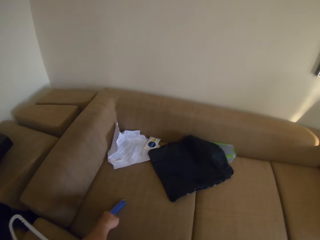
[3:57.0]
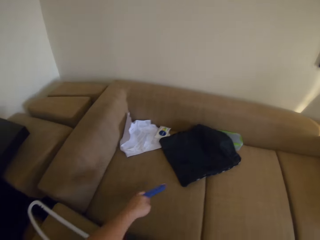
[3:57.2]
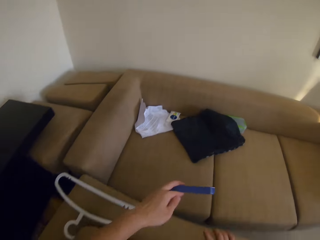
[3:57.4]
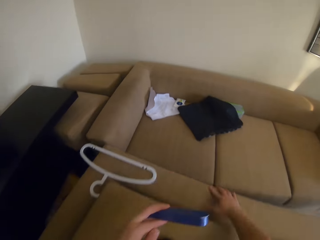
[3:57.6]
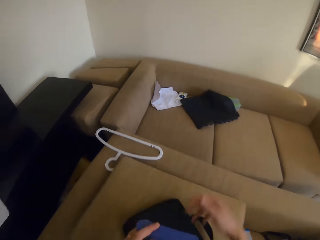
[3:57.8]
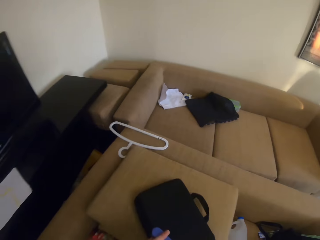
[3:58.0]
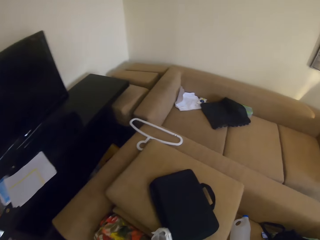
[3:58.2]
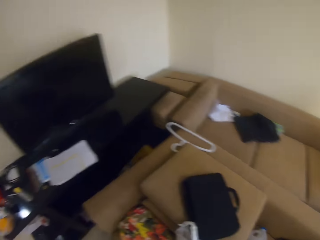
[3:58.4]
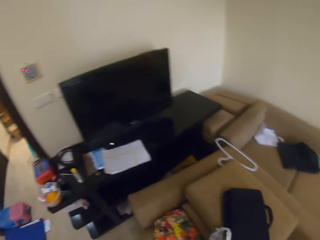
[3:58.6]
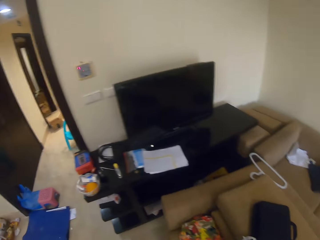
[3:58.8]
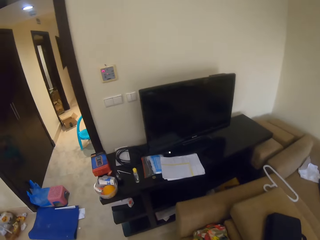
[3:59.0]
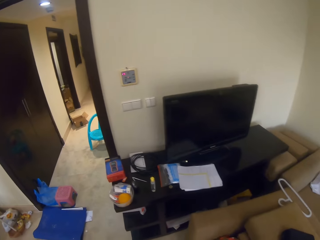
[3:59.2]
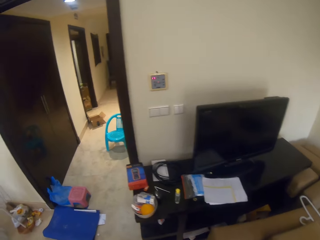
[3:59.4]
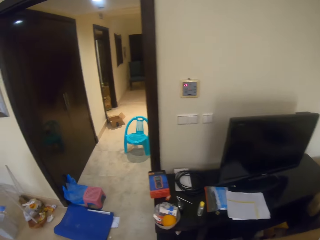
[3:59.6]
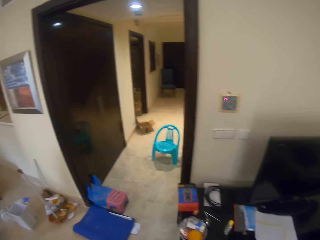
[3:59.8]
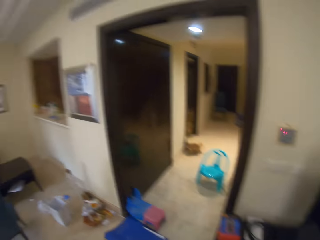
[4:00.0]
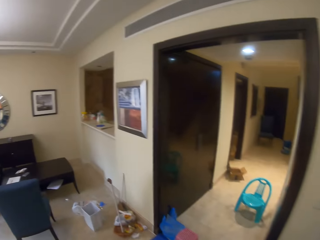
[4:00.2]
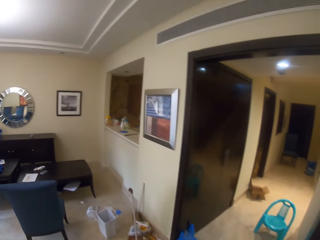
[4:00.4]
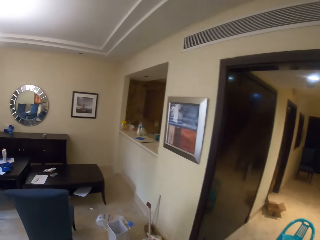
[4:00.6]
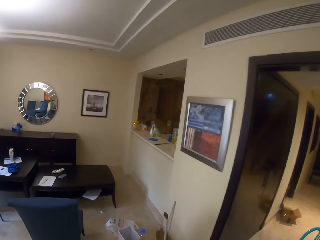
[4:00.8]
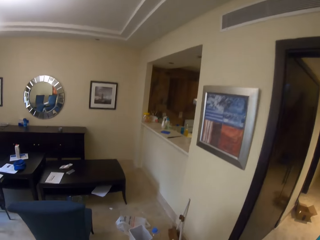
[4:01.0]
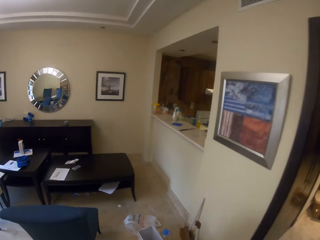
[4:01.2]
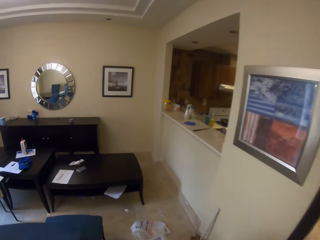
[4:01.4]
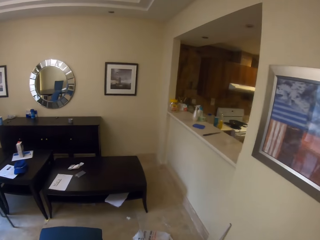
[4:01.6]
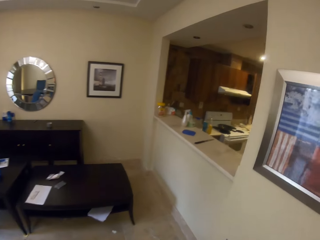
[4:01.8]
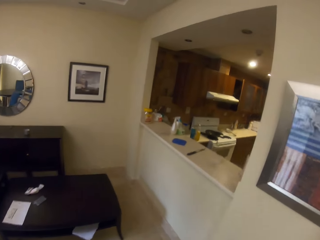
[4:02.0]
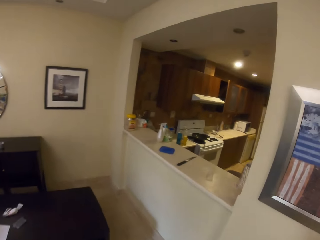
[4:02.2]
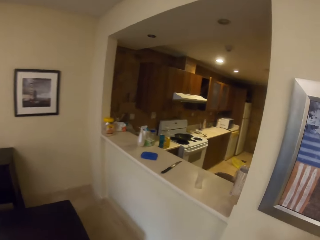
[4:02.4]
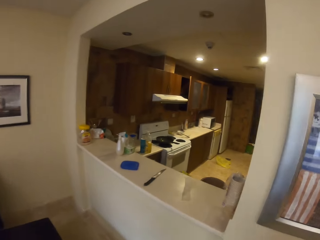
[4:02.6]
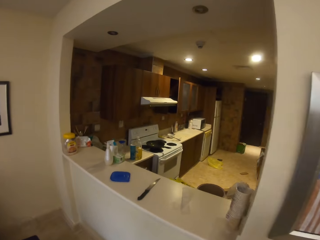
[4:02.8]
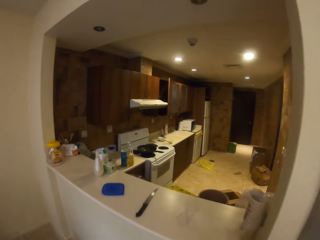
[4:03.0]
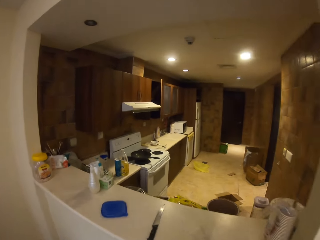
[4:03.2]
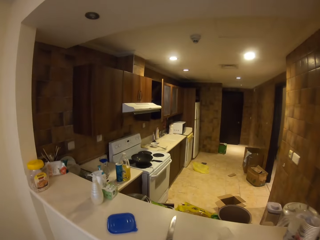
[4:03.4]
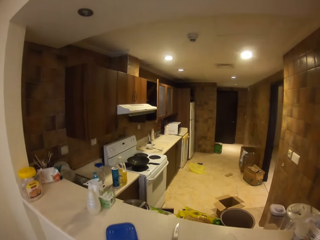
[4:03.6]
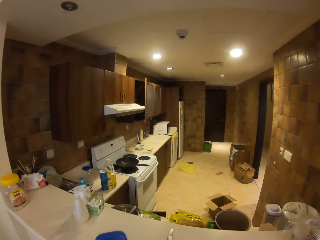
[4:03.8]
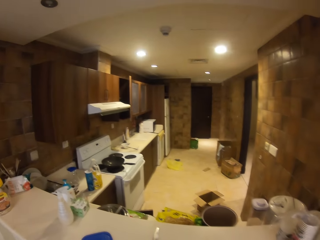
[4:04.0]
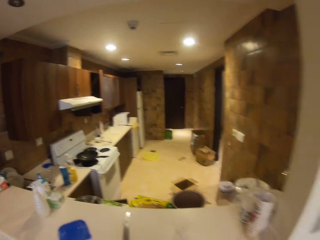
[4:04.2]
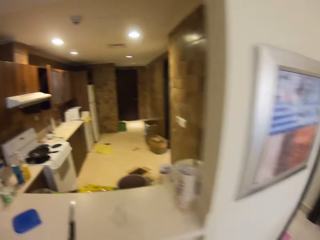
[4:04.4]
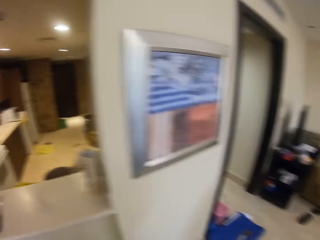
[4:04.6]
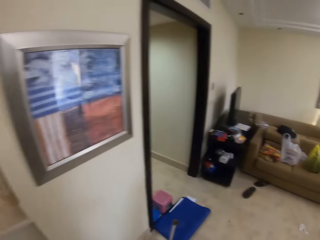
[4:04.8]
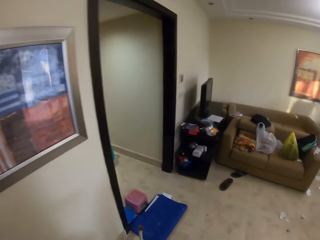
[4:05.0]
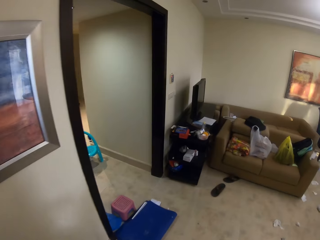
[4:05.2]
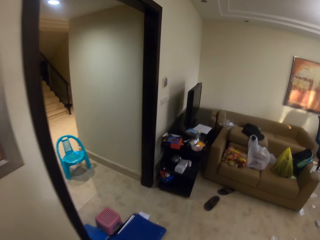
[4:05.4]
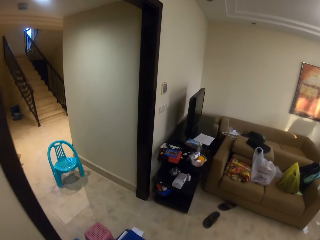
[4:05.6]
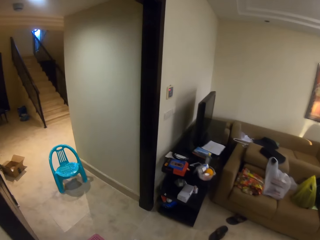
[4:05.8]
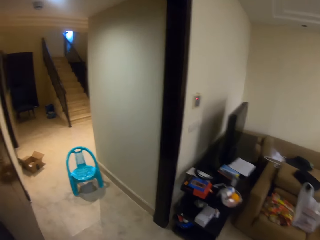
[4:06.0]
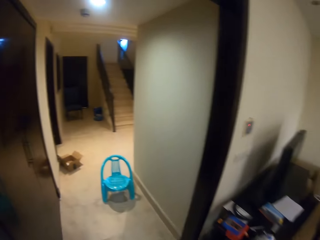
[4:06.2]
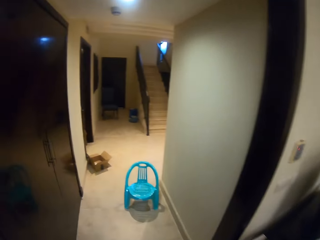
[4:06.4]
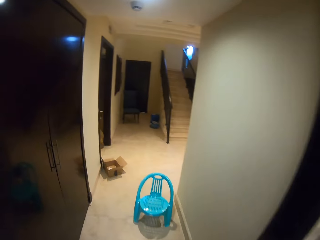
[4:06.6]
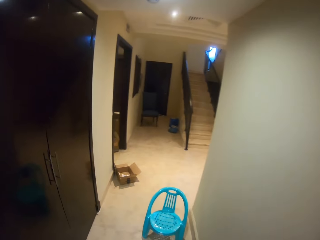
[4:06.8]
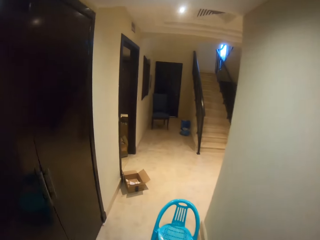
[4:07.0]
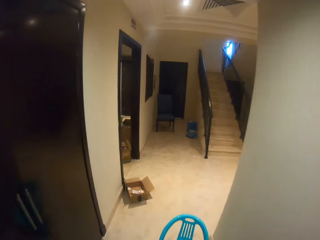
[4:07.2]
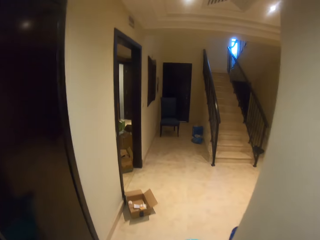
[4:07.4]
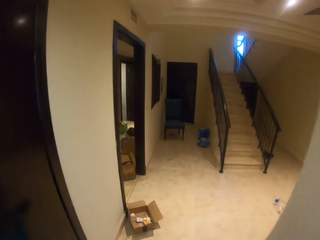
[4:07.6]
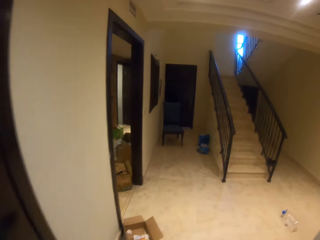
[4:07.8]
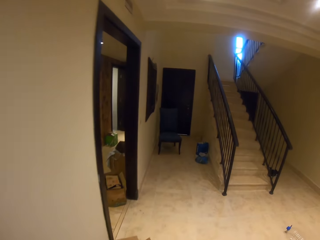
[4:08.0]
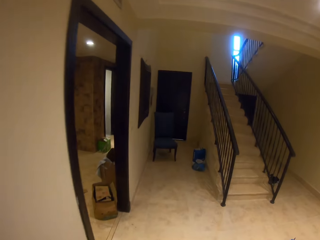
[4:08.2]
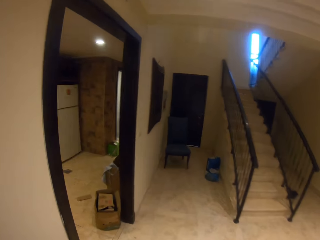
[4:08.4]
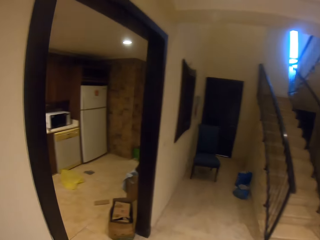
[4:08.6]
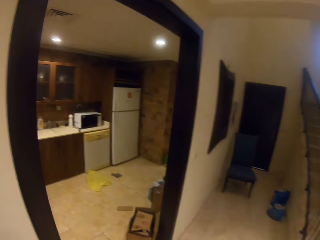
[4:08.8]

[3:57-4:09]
The camera wearer picks up a spectacle pouch. They turn left, walk forward, turn left and walk to the kitchen window. They turn right, walk forward, turn left and walk forward.

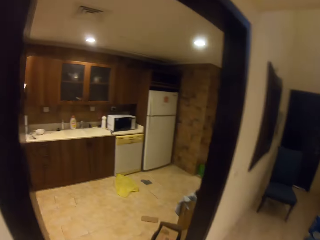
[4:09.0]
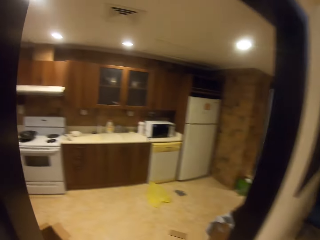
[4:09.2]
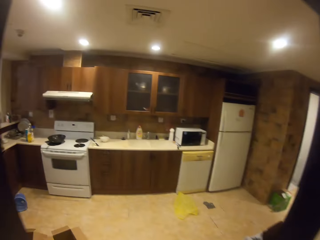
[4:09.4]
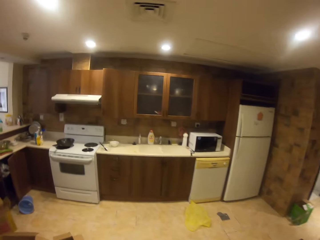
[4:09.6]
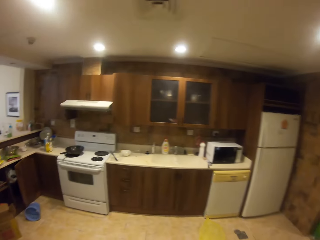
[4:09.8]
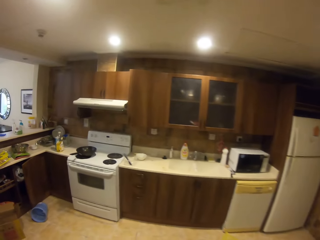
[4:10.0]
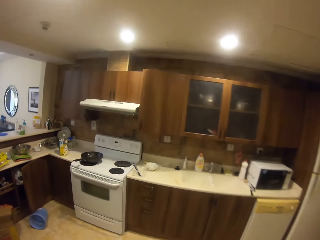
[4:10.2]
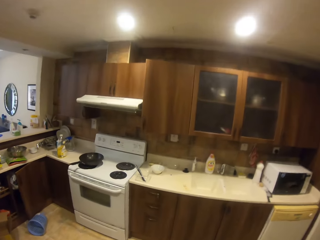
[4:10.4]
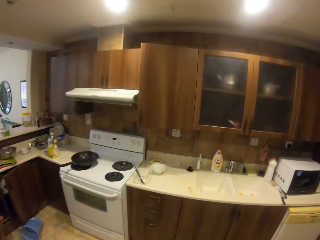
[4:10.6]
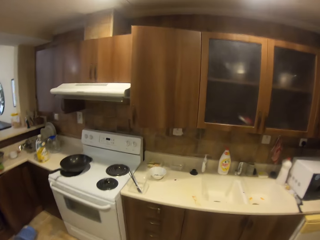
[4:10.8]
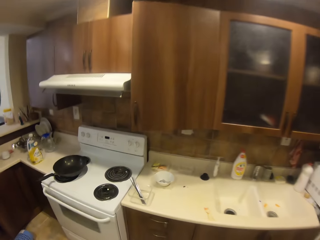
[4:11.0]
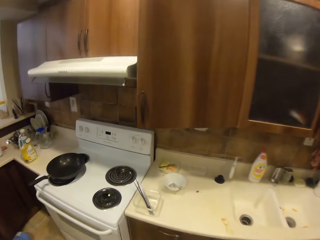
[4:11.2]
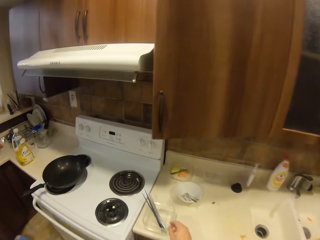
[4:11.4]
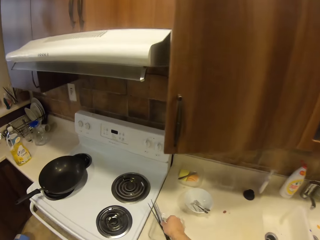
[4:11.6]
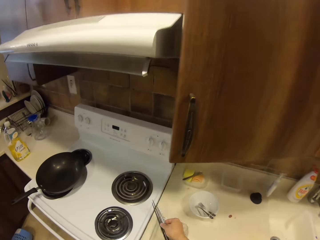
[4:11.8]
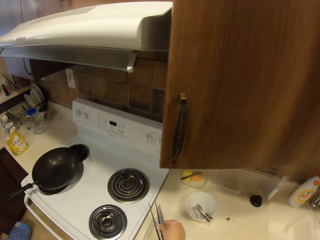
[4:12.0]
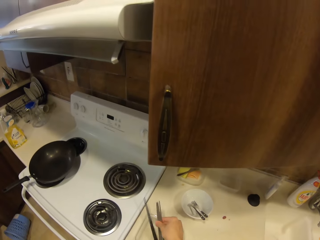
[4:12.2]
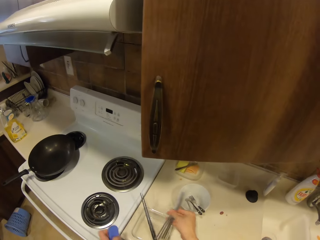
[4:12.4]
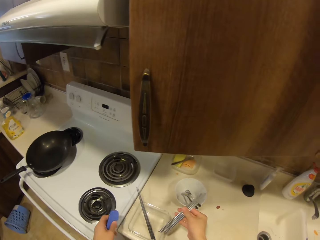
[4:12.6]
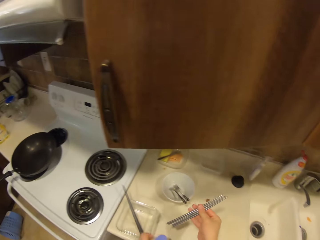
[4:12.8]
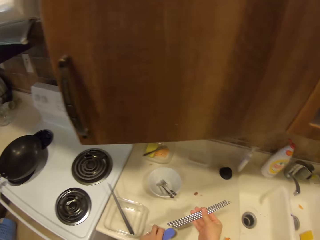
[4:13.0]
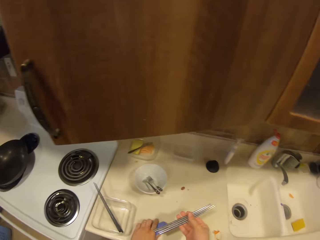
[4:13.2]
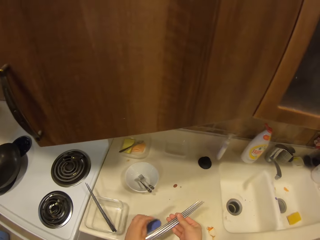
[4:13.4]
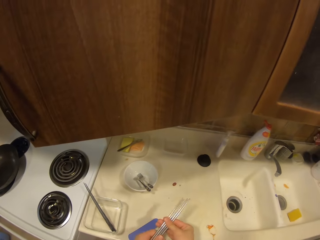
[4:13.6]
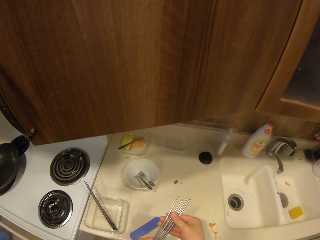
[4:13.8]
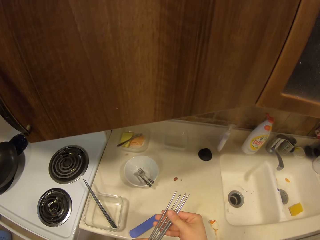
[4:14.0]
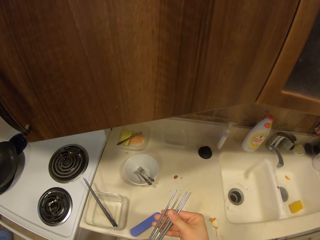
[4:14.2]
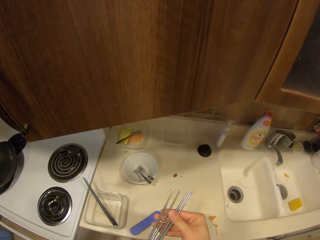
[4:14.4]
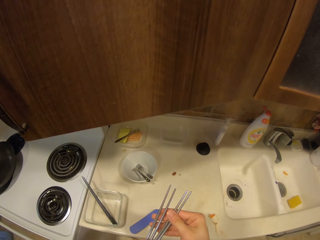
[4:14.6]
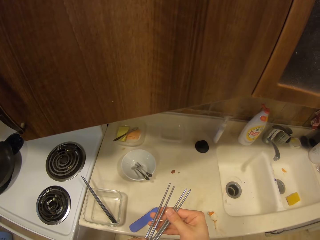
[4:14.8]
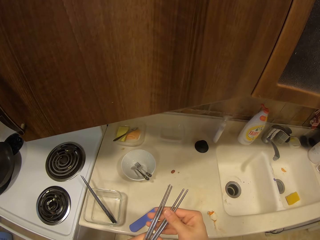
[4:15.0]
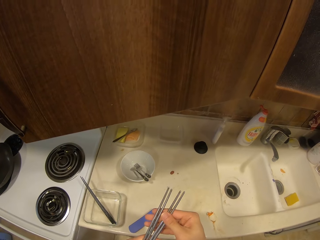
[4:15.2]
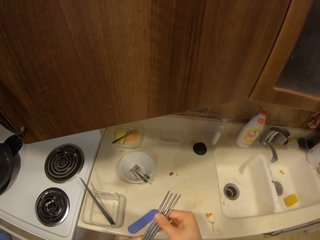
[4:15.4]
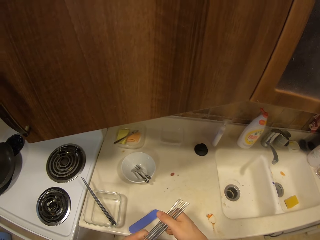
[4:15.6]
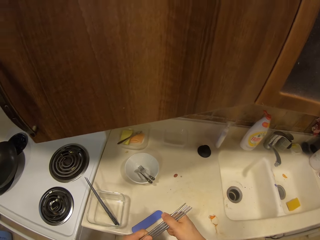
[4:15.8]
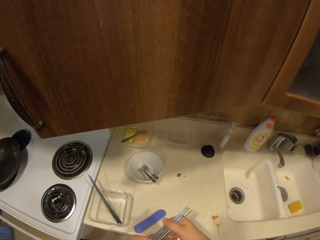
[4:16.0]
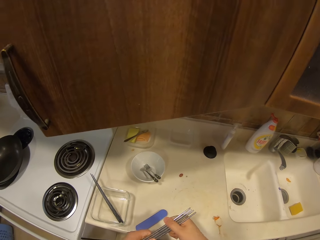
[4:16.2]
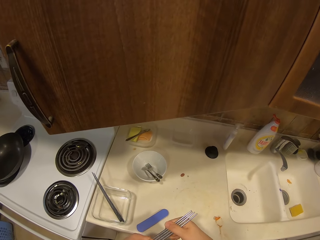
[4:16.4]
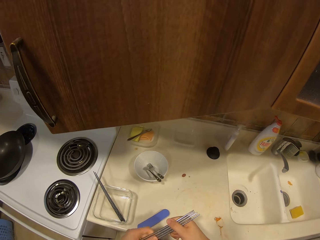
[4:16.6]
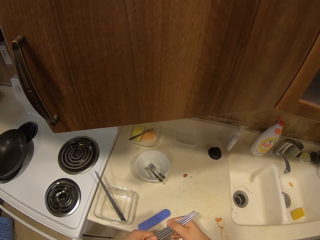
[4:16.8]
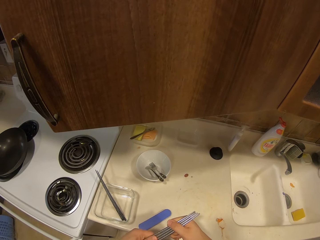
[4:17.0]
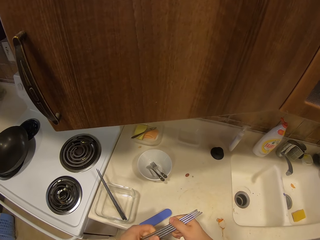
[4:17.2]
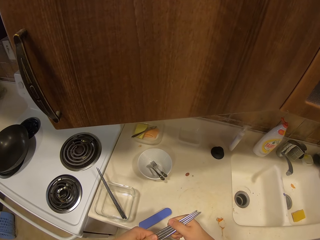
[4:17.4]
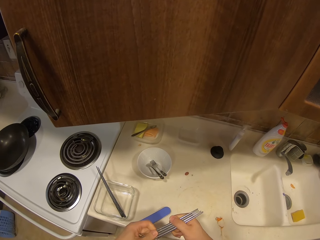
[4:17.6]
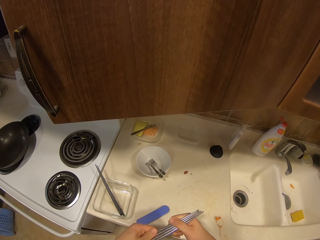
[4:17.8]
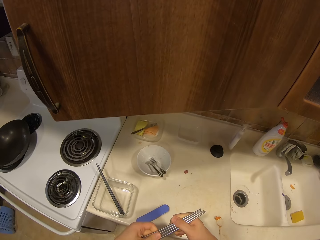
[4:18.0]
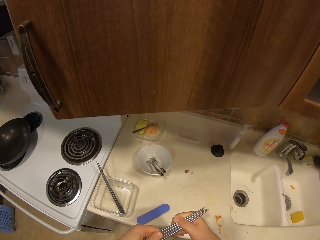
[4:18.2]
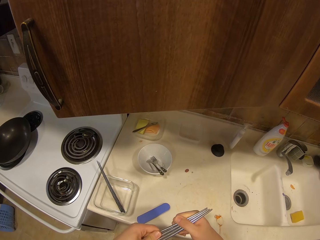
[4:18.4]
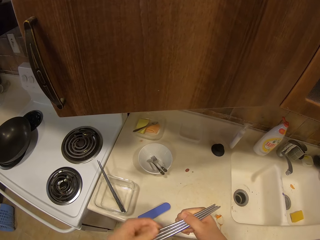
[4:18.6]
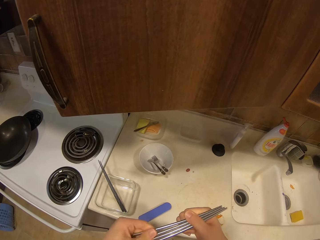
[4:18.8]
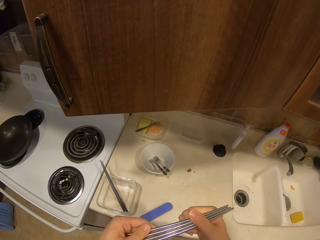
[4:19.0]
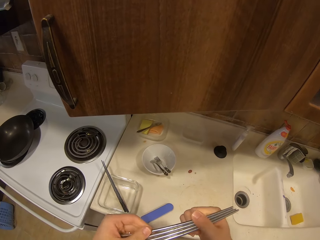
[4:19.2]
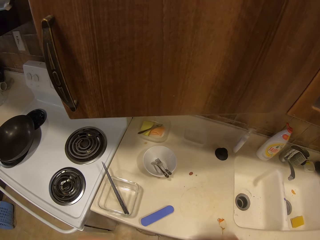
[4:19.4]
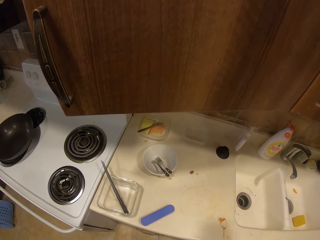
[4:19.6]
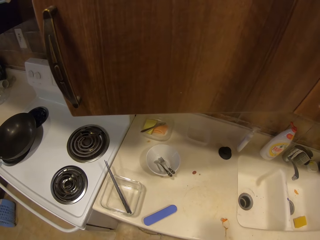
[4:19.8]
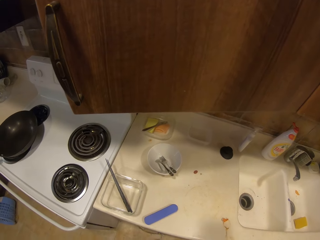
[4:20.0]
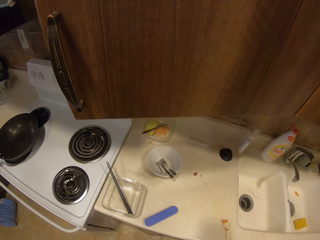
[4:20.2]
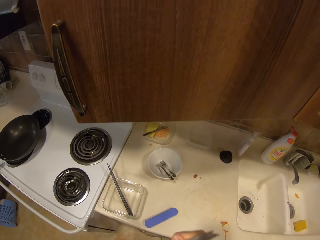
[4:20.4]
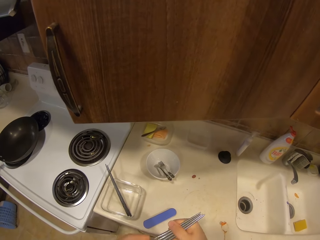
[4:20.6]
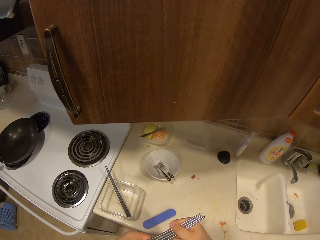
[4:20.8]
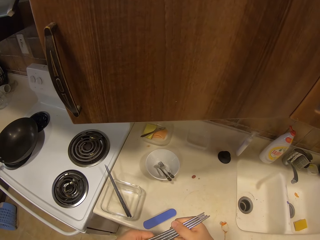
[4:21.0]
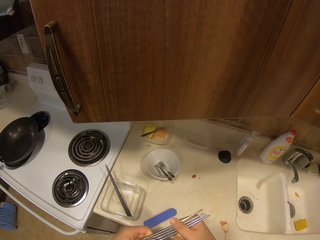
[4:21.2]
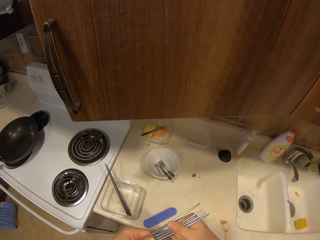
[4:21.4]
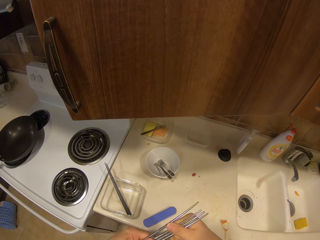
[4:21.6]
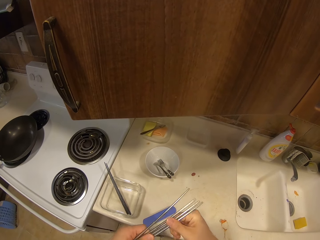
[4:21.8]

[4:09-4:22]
The camera wearer turns left, enters the kitchen and walks forward. They pick up the chopsticks or steel object. They place something on the kitchen bench. They look at the chopsticks. They rotate the chopsticks round.
